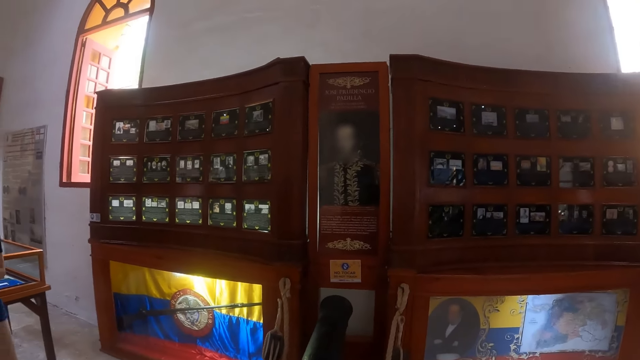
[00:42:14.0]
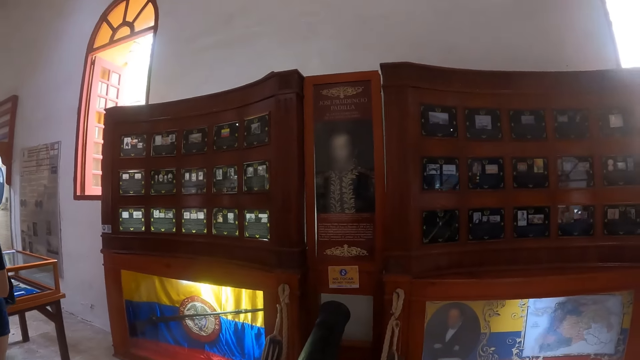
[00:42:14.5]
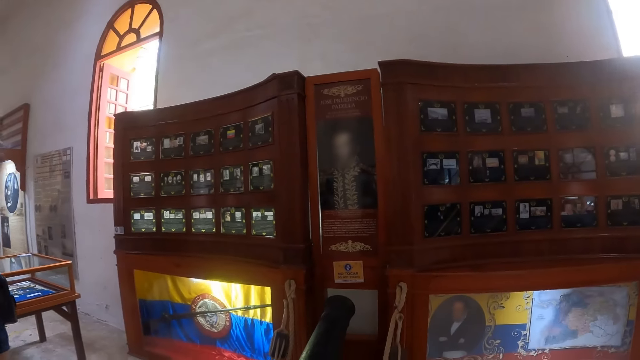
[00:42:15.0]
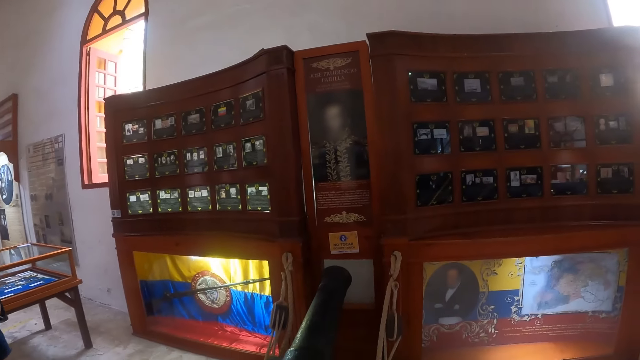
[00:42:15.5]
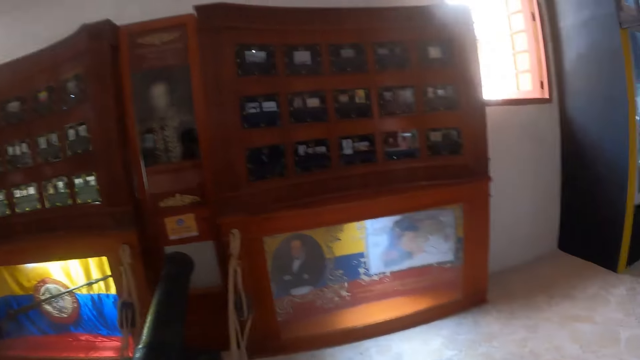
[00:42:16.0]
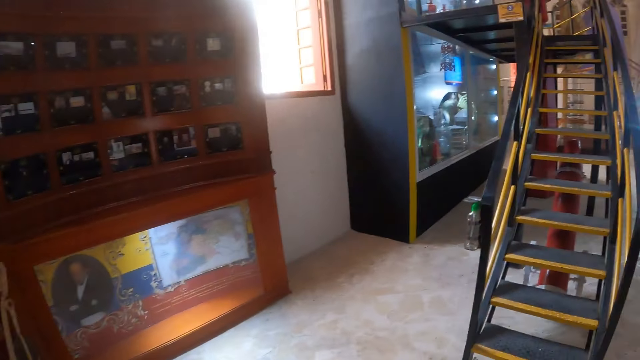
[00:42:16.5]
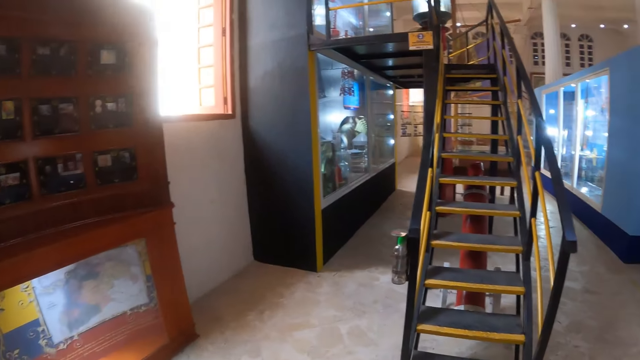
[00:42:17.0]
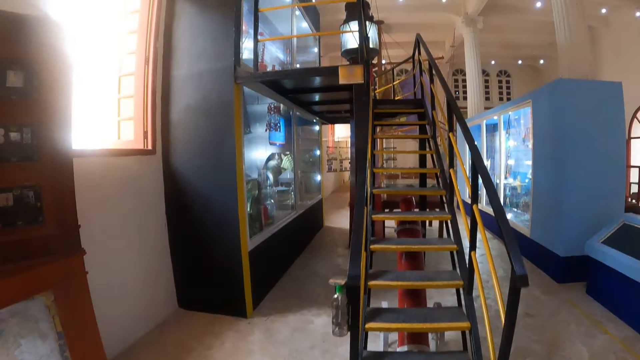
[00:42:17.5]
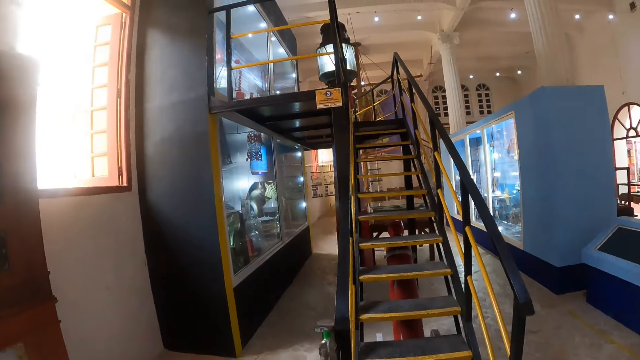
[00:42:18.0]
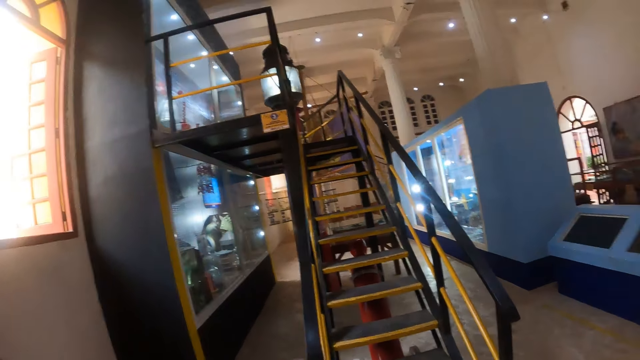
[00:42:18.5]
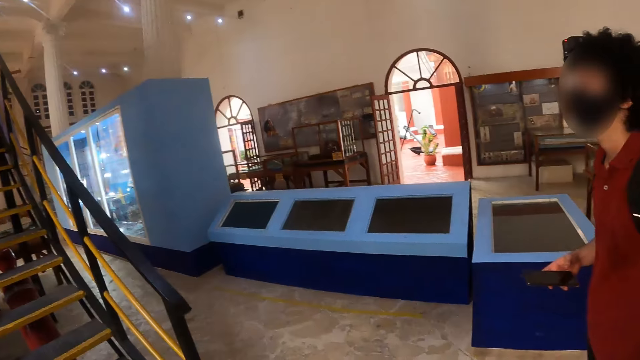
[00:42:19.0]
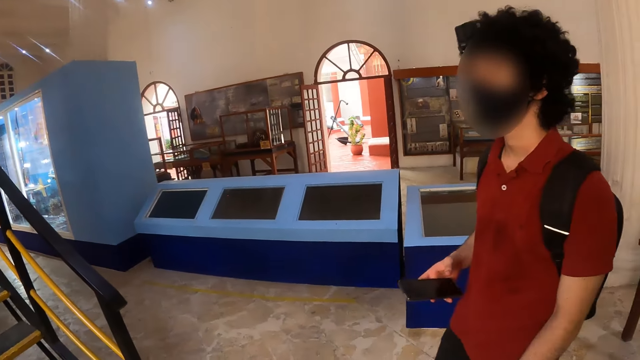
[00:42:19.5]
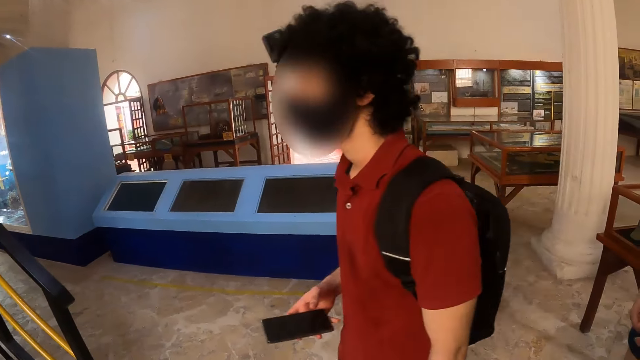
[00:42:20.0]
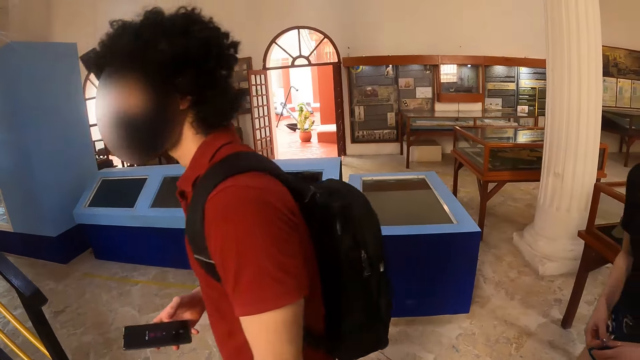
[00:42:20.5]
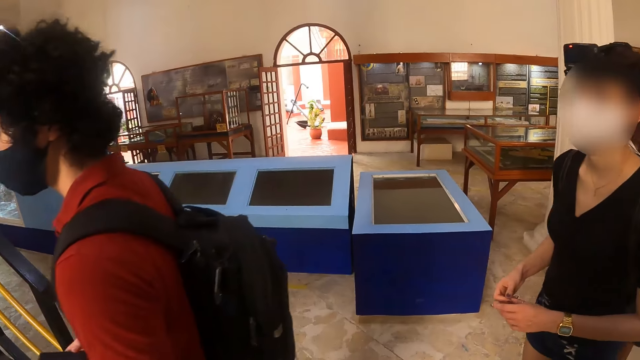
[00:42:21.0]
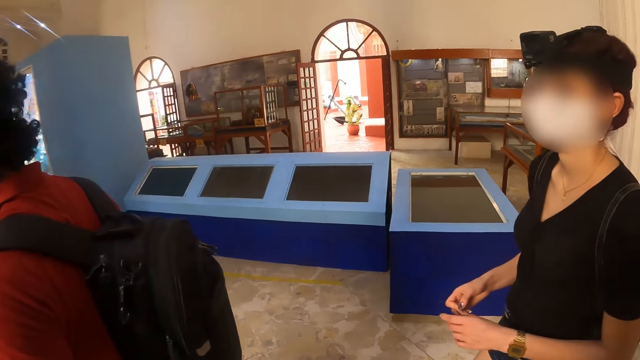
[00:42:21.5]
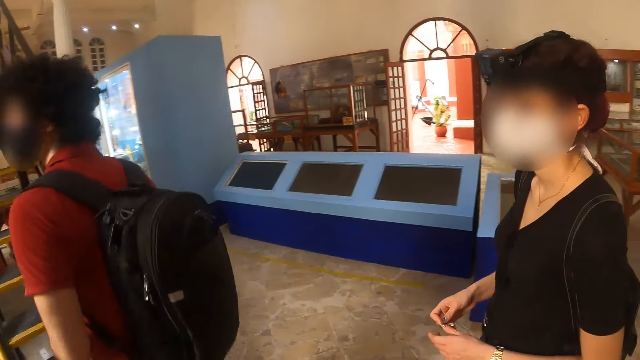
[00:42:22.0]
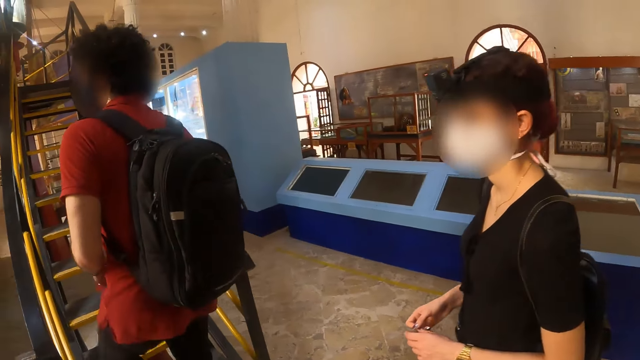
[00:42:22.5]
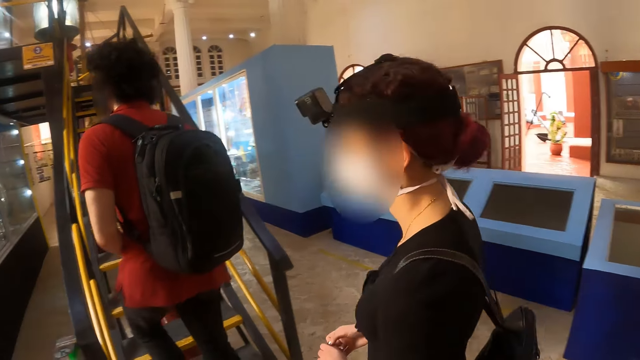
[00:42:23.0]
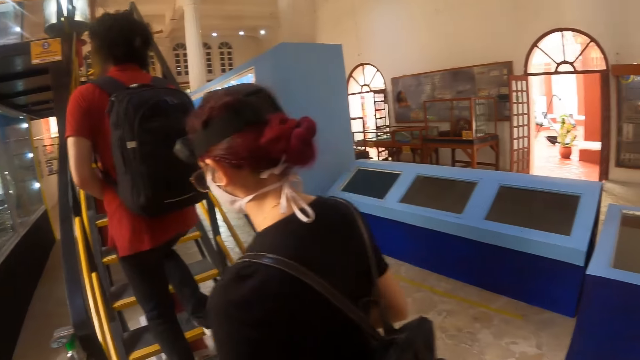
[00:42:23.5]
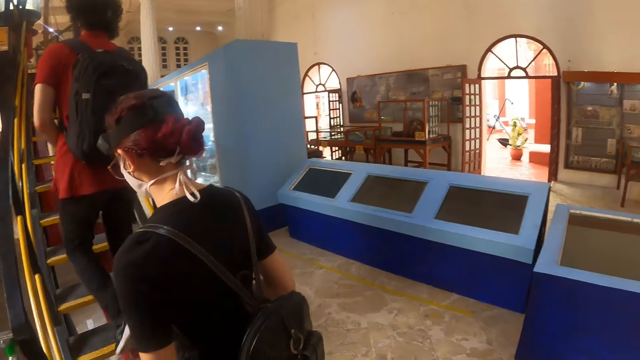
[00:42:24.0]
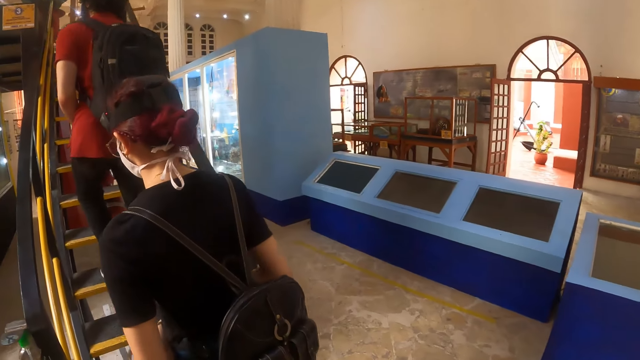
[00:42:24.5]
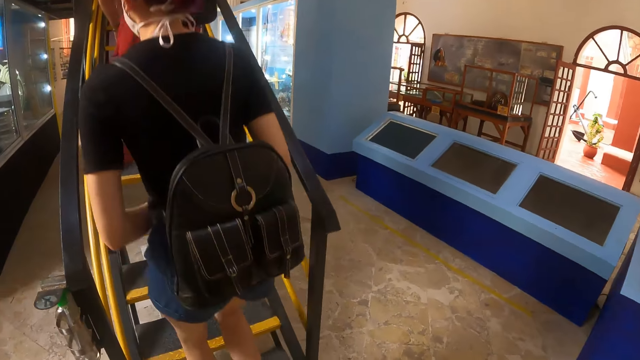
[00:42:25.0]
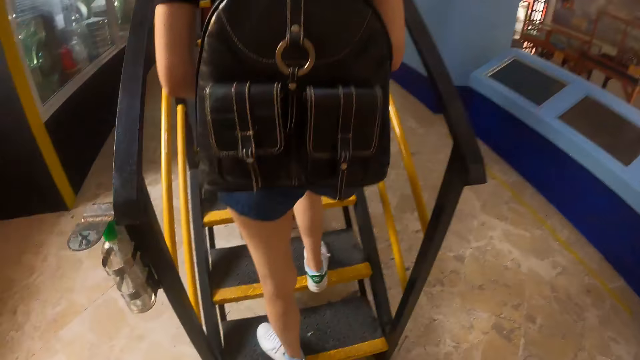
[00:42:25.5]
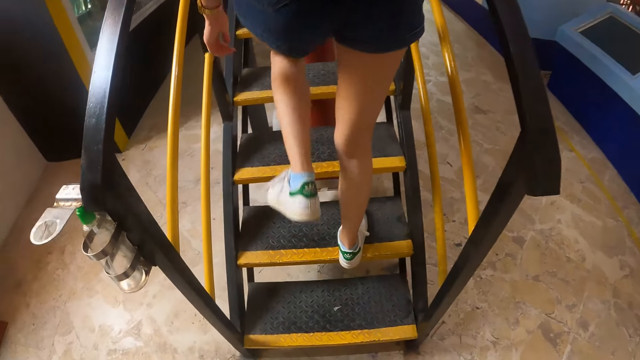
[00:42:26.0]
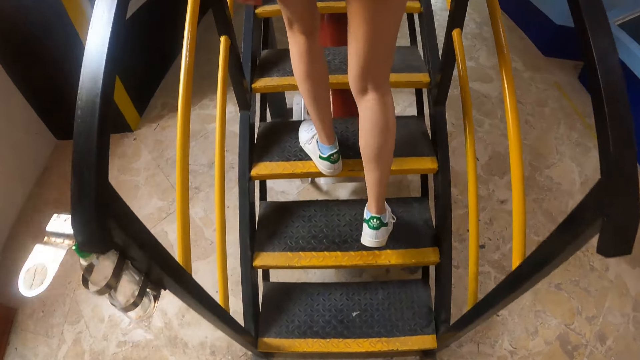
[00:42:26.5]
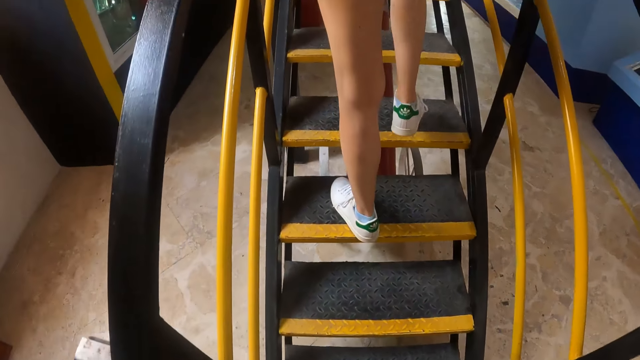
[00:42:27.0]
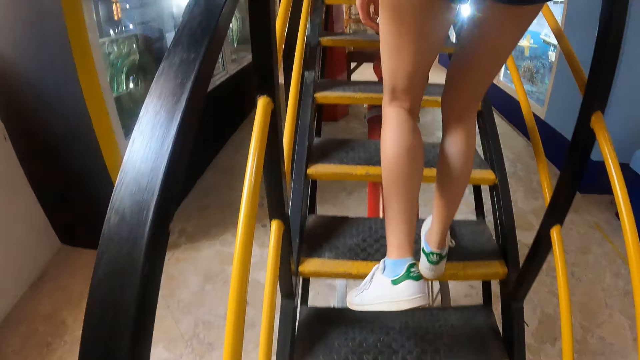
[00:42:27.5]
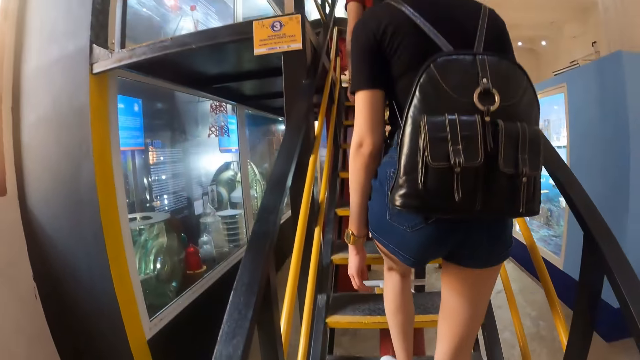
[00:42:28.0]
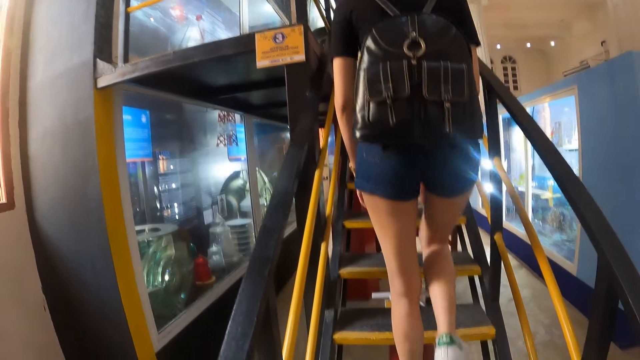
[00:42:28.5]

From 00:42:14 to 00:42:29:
The camera wearer walks around. They look around. A person holds a phone. The person walks in the room. Another person walks in the room. The first person walks upstairs. The other person walks upstairs. The camera wearer climbs the stairs.

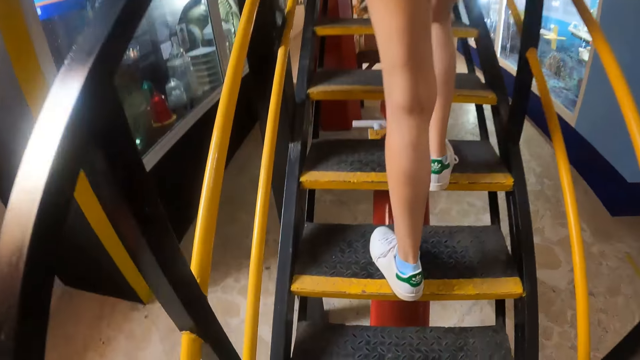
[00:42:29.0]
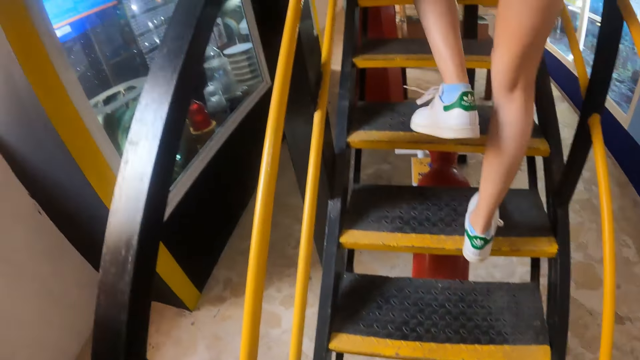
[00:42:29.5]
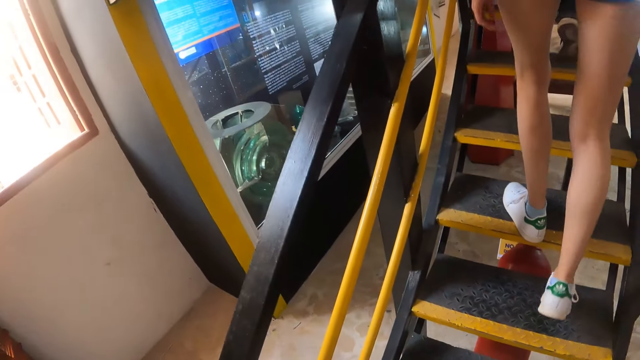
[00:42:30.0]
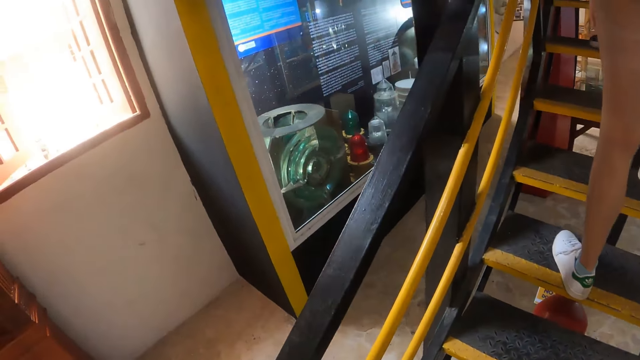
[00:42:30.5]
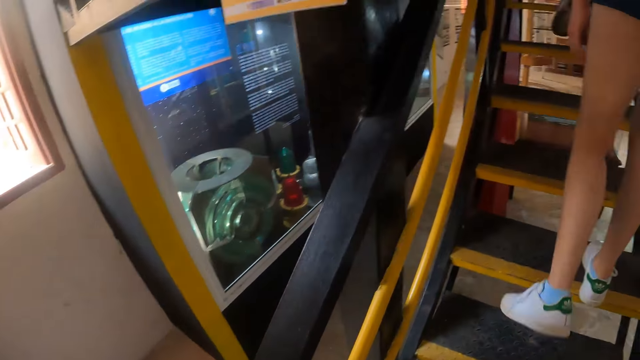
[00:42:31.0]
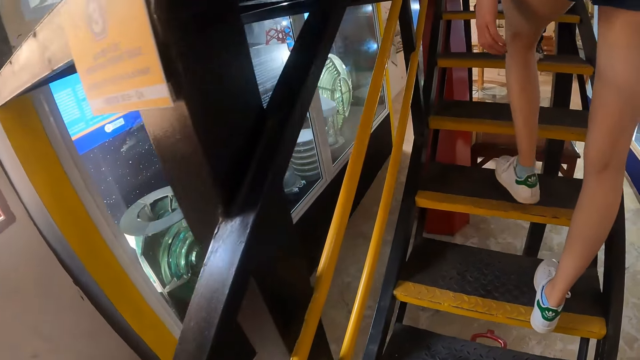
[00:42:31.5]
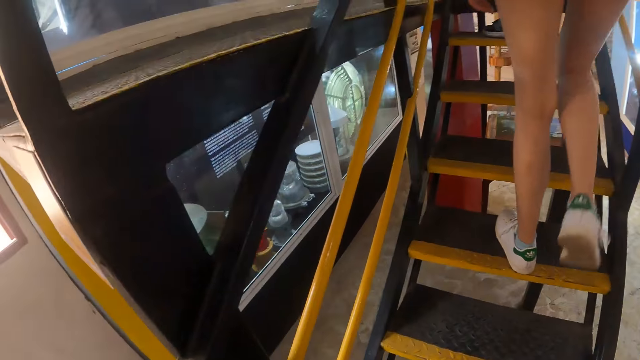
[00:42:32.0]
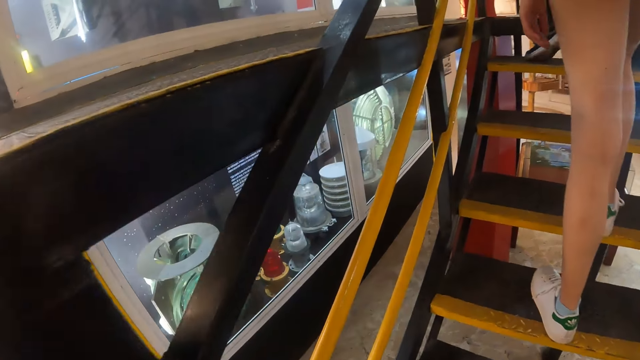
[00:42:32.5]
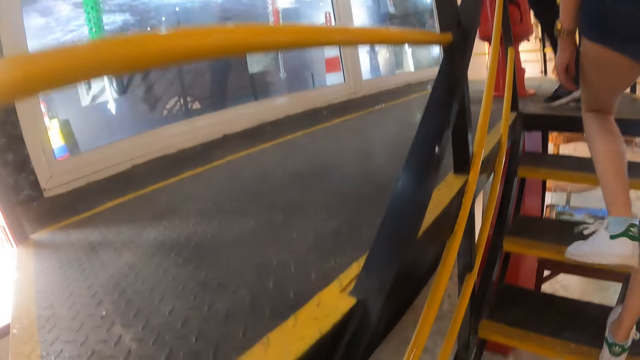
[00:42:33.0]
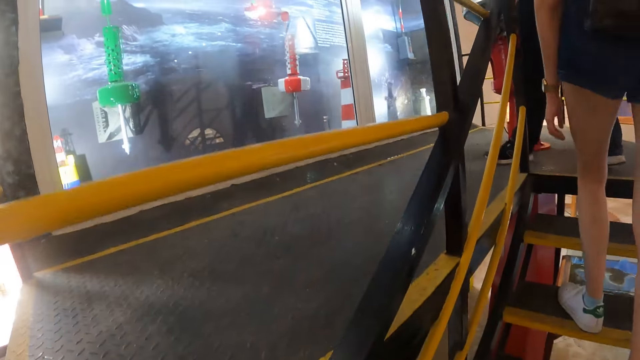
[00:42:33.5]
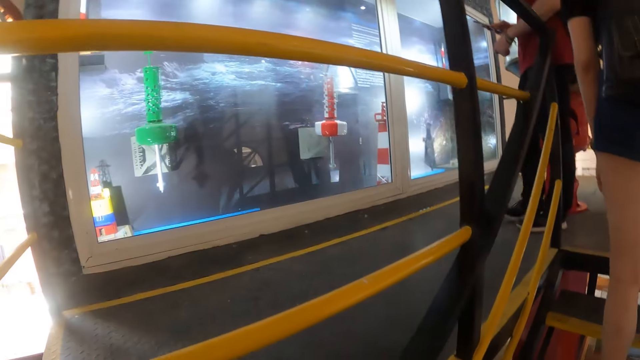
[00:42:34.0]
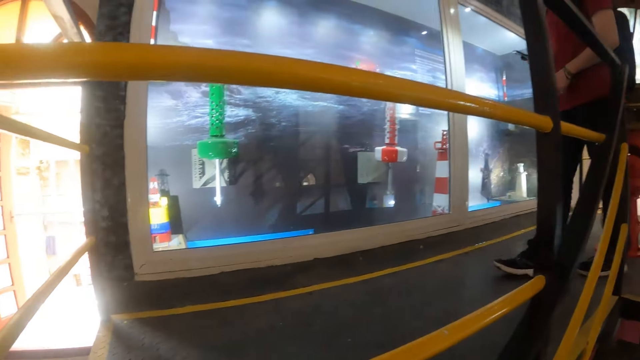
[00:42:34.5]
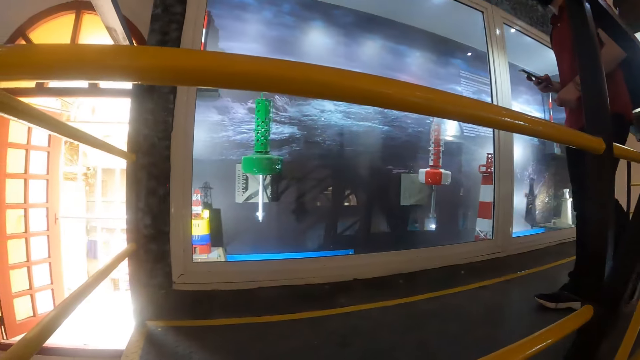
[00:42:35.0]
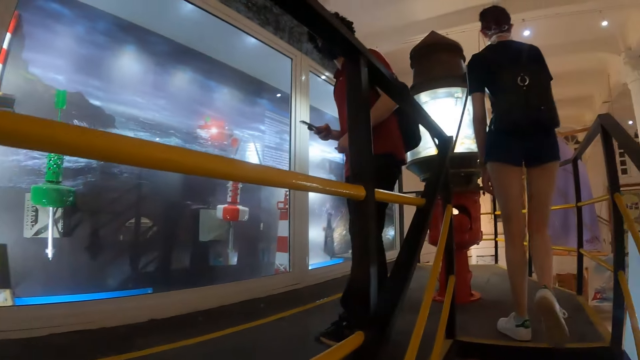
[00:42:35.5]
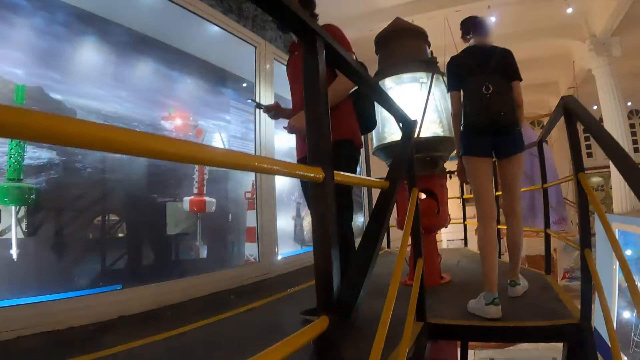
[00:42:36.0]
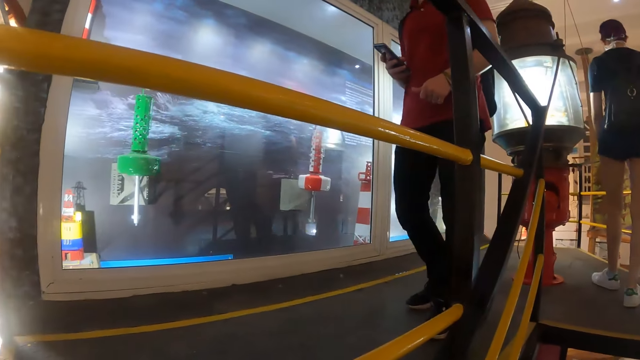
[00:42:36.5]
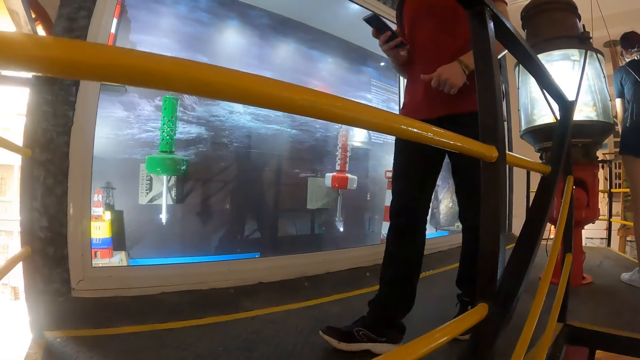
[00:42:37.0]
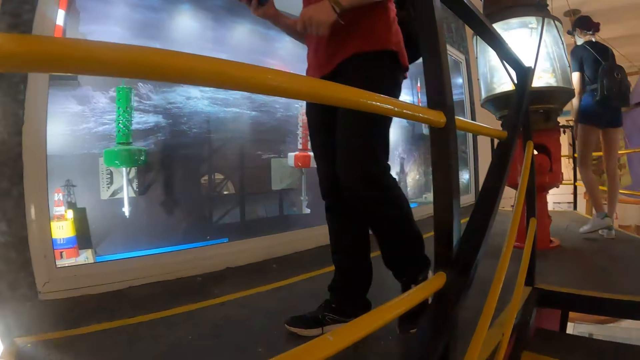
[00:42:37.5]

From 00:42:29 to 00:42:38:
The camera wearer looks at the art. They walk upstairs.
